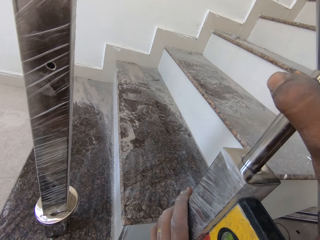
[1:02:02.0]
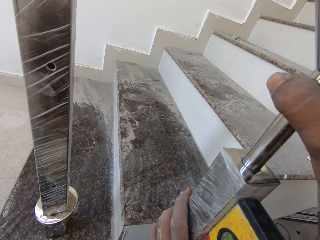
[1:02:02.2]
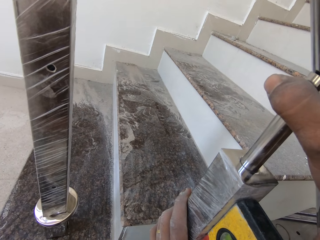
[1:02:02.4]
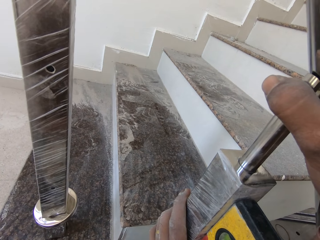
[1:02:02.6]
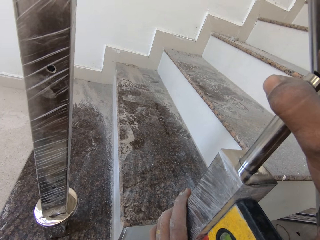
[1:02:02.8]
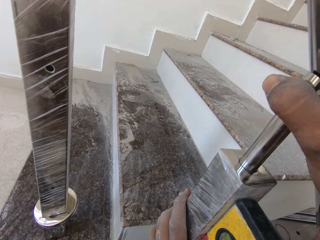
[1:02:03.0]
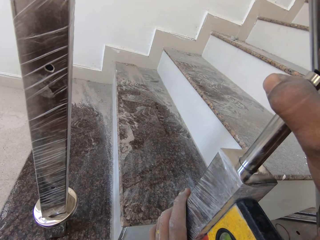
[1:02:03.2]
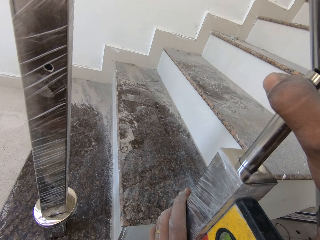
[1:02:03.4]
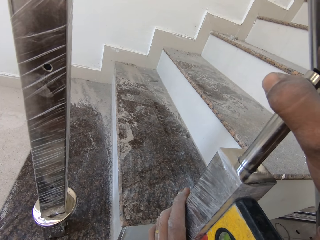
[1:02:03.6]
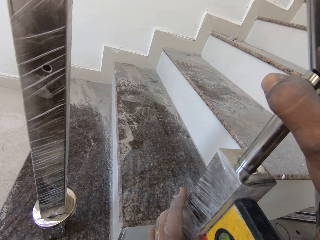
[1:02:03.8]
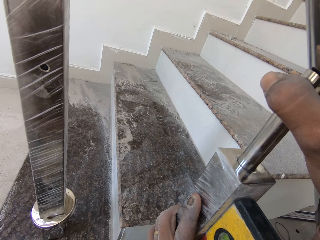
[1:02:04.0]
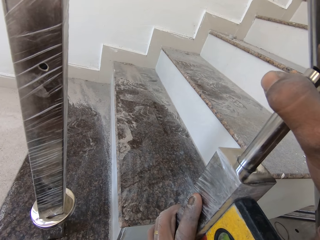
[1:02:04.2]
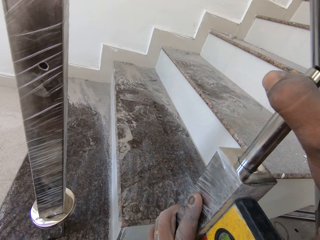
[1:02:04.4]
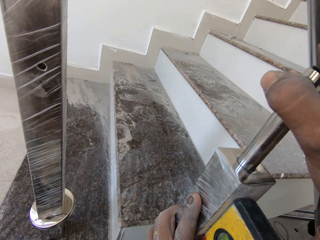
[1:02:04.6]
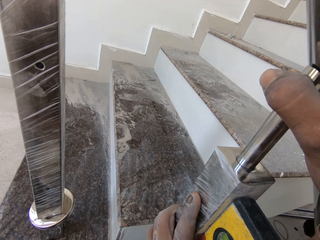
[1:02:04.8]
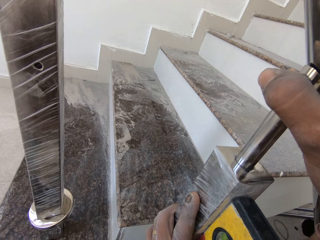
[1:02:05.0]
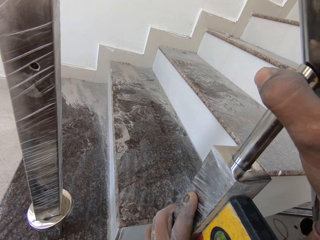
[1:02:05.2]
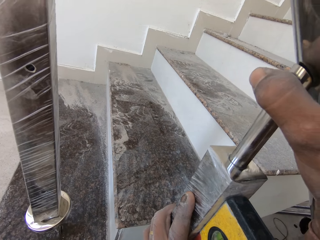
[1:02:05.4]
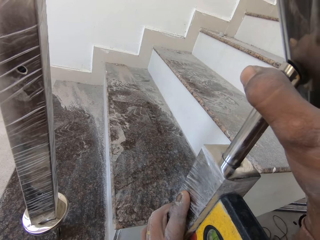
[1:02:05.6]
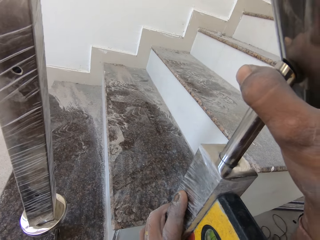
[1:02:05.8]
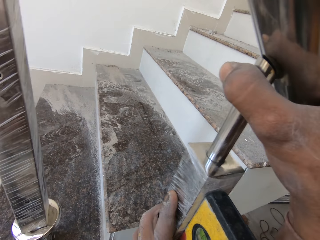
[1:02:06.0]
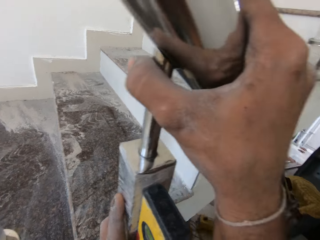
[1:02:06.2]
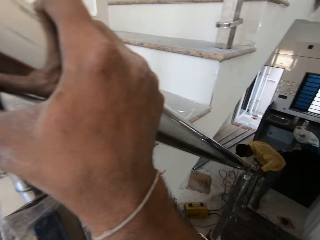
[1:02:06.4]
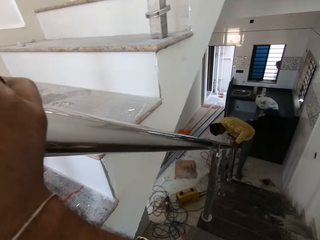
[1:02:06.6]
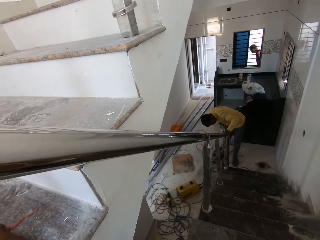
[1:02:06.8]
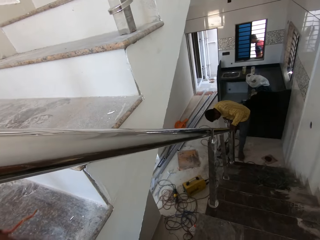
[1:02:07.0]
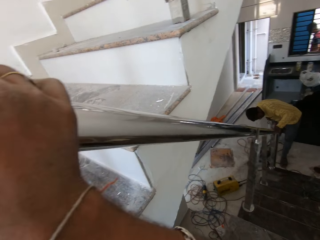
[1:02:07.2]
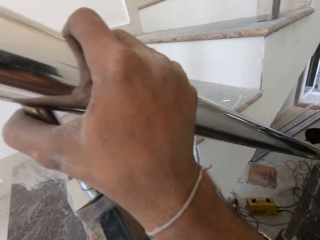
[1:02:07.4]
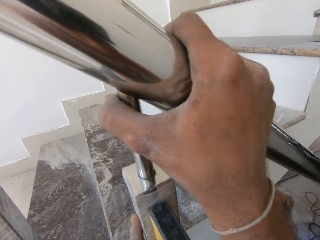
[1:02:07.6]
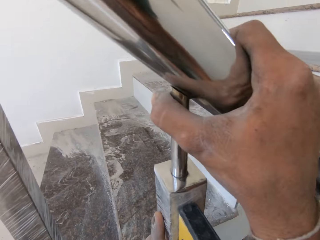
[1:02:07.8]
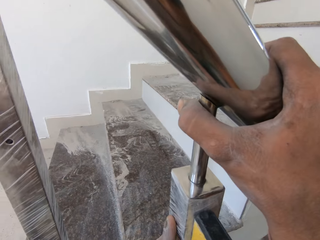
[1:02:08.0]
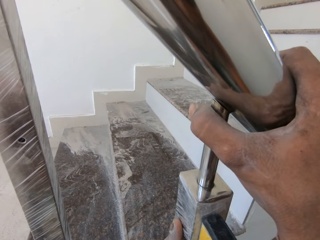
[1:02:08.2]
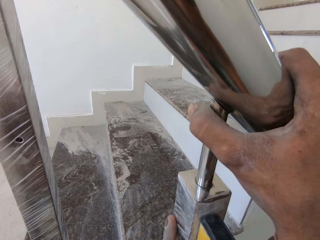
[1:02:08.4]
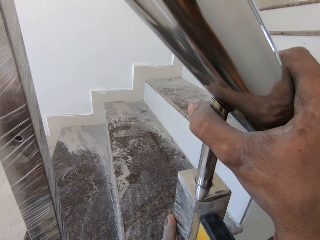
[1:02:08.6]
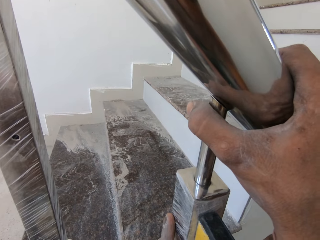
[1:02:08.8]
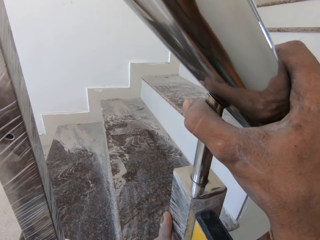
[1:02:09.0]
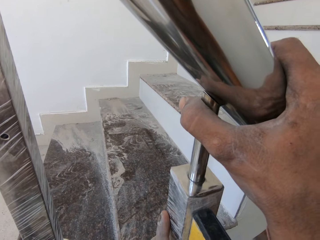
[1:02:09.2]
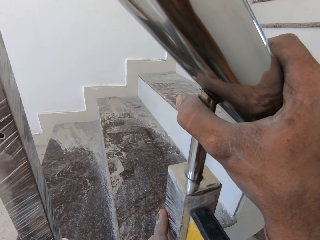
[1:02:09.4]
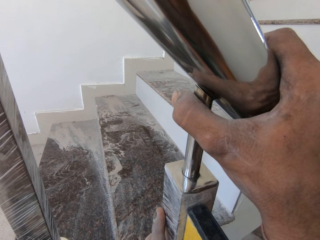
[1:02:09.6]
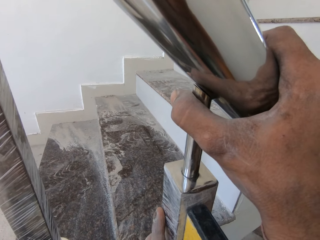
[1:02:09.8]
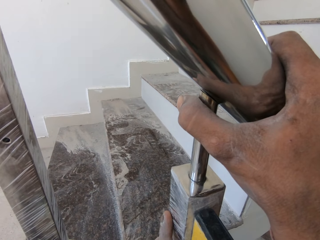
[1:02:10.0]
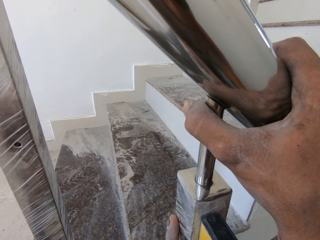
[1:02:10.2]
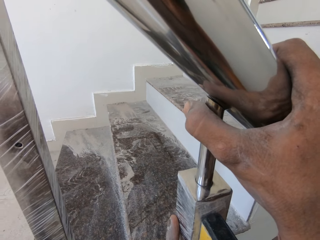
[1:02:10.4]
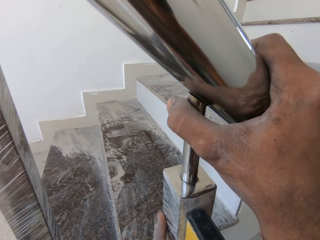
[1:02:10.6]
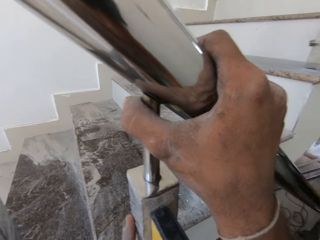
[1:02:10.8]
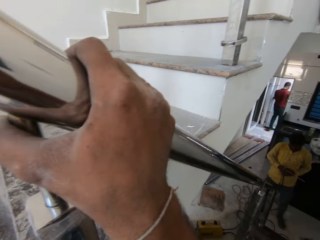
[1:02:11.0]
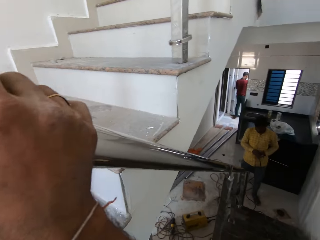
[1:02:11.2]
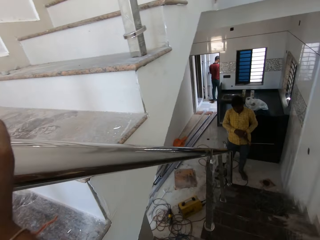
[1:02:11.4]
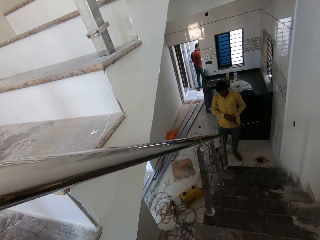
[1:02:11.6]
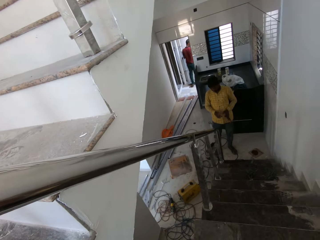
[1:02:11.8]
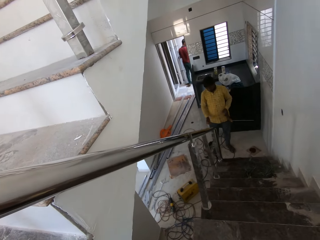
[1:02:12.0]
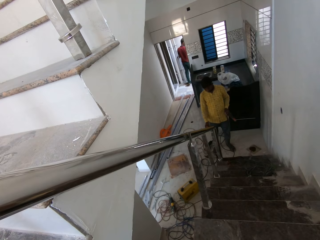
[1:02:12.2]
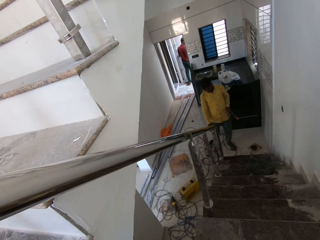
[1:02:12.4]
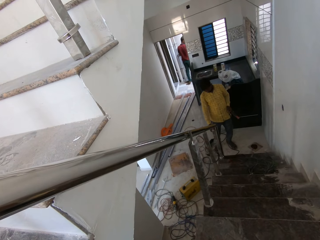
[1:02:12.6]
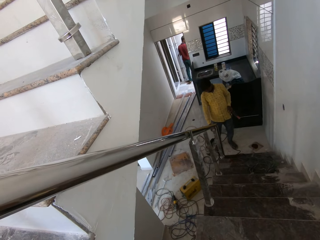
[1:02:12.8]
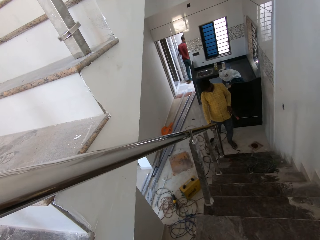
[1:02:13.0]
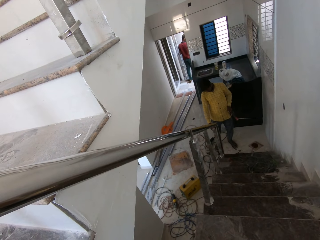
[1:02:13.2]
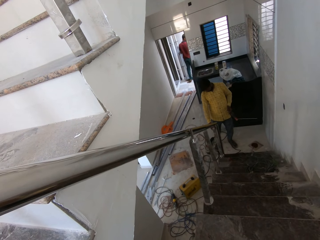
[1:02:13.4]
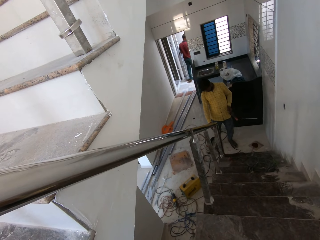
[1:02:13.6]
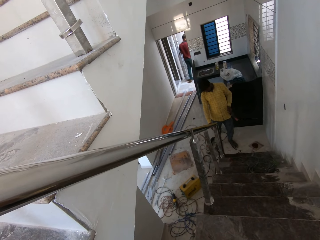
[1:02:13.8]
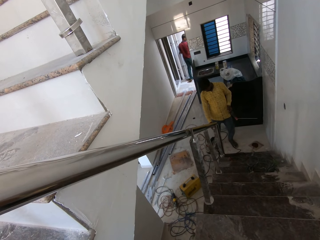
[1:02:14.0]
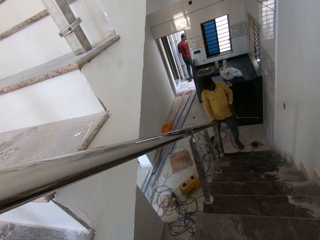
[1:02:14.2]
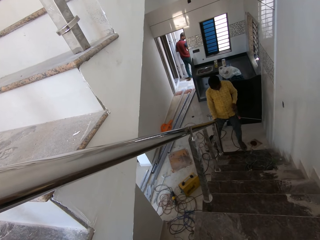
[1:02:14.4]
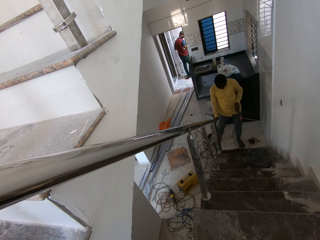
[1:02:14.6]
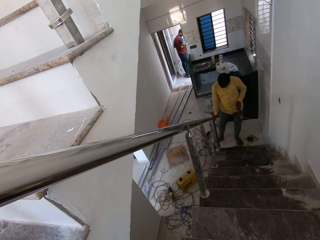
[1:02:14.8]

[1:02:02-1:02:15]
The camera wearer holds the stairs grill rail. They look around. The man passes the welding torch to his left hand from his right hand and inspects the stairs rail with his right hand.

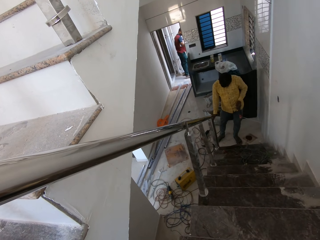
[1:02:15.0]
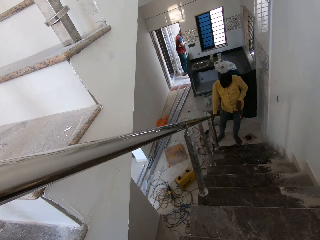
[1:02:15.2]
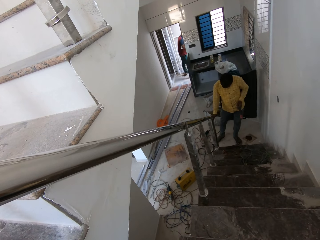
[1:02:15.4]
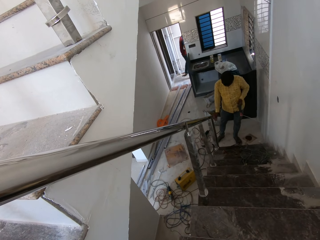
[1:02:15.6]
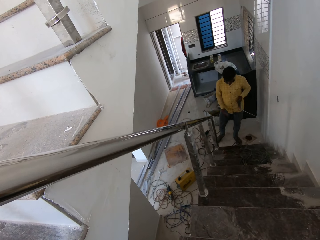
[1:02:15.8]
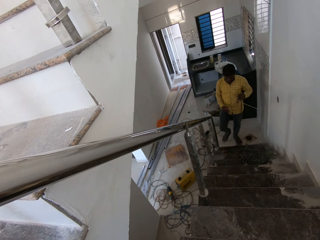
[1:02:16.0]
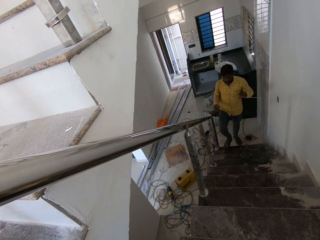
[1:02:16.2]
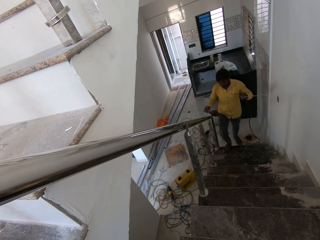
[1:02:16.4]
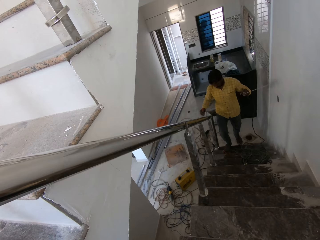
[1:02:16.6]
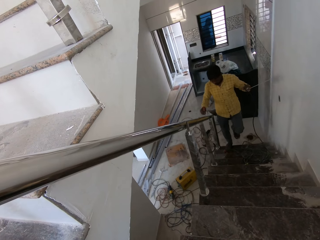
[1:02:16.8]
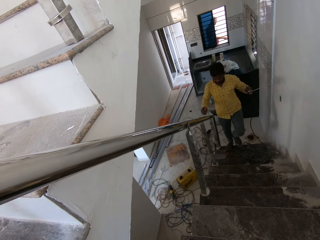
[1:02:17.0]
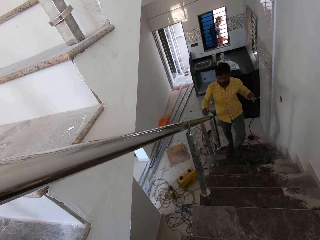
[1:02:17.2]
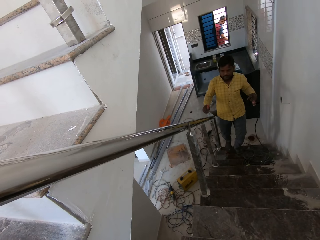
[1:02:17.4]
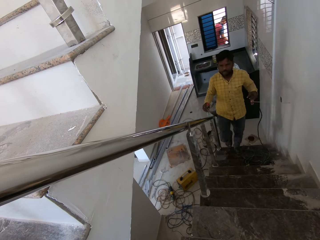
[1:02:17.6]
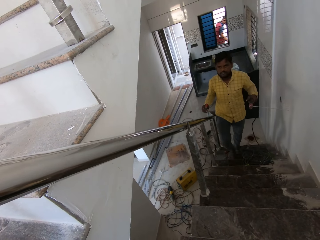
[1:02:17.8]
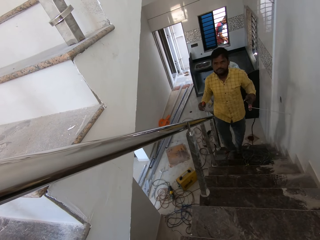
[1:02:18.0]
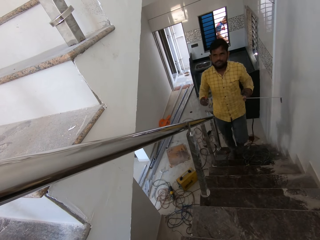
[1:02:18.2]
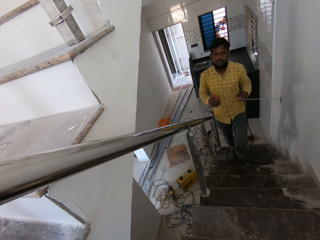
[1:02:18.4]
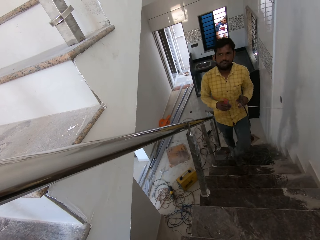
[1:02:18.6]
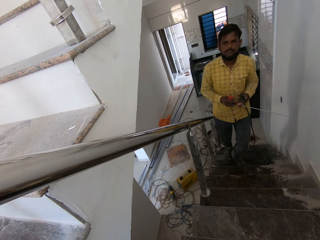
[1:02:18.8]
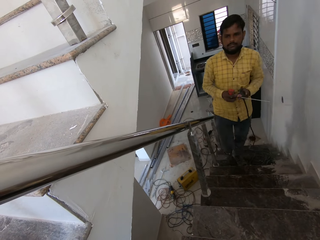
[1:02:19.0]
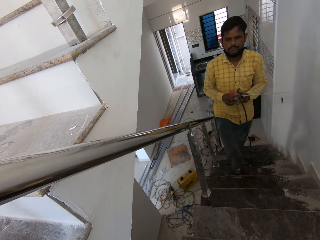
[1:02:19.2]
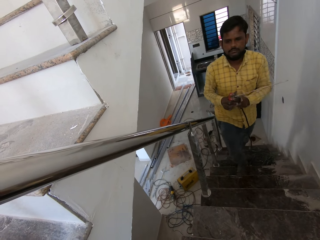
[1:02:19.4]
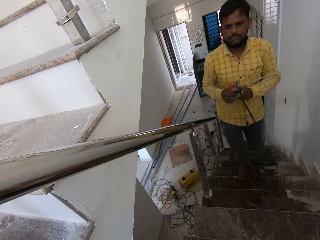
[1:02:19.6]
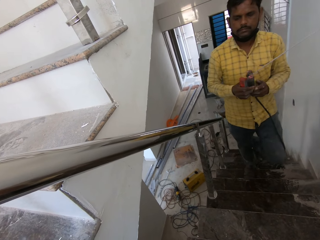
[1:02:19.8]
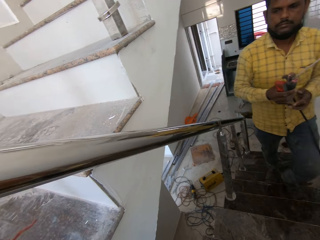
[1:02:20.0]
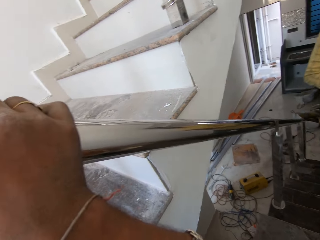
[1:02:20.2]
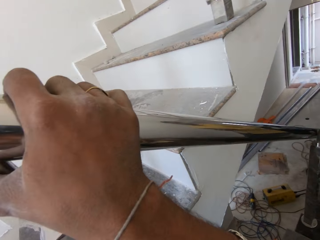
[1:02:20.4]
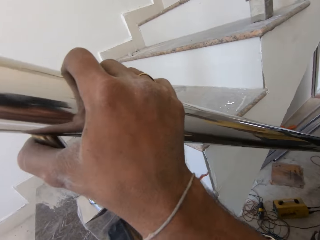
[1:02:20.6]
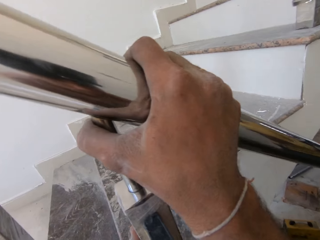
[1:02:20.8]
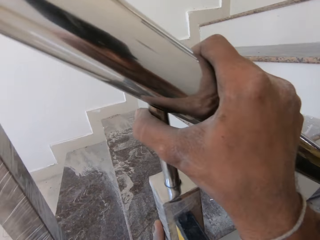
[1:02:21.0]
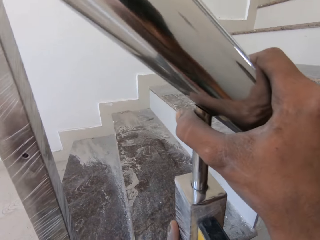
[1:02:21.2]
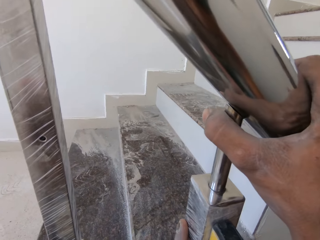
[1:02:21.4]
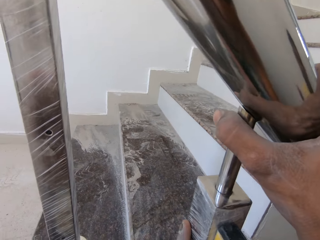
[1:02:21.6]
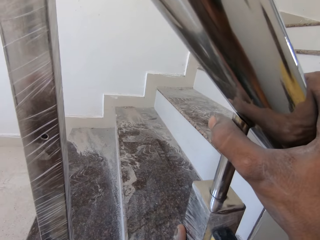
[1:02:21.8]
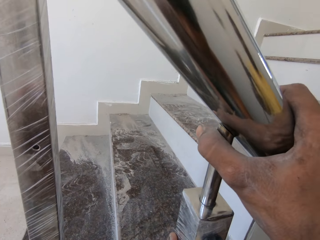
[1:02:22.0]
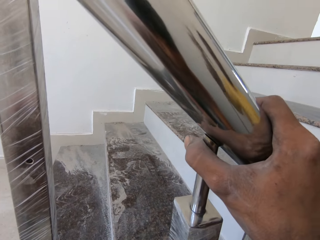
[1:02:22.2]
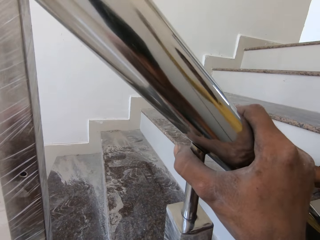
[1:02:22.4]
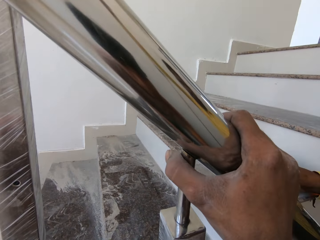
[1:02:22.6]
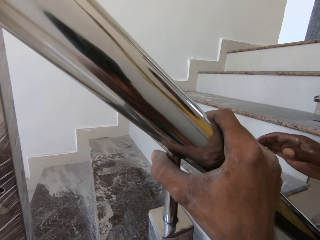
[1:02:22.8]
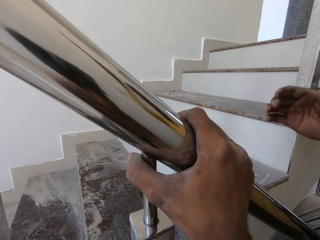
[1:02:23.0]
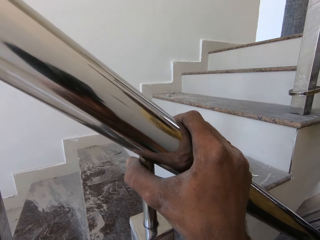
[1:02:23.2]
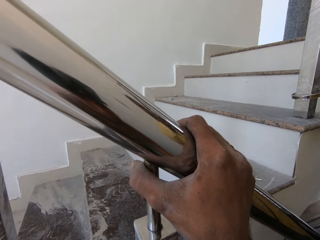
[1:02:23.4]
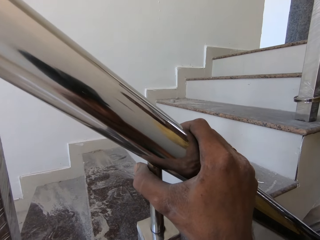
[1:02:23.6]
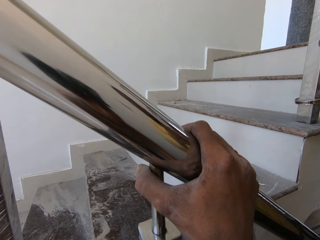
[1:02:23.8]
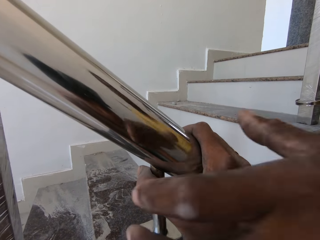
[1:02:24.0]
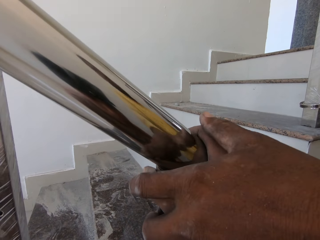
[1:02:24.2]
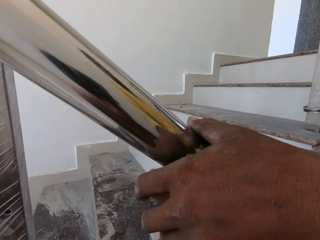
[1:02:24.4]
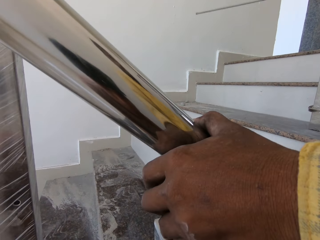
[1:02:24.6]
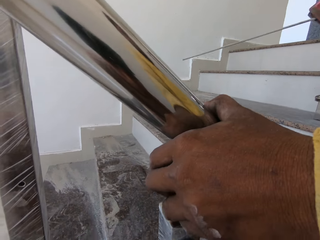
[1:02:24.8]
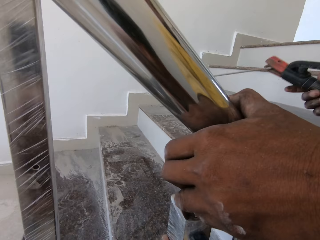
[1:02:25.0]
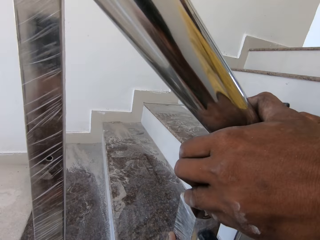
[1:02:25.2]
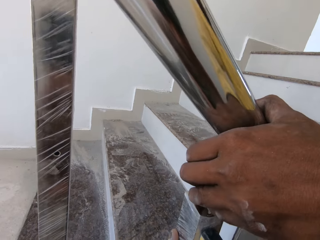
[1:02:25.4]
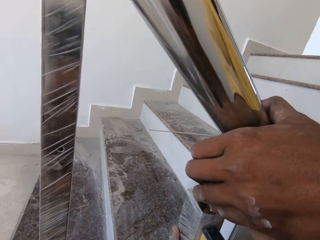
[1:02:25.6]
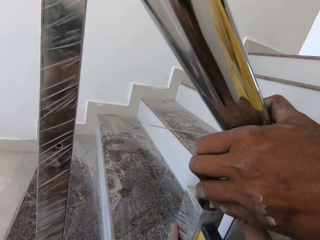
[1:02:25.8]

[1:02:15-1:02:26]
The man climbs up the stairs and passes the welding torch to his right hand from his left hand. The camera wearer looks around. They hold the stairs grill rail. The man holds the stairs grill rail with his left hand and drops the welding torch on the stairs with his right hand.
